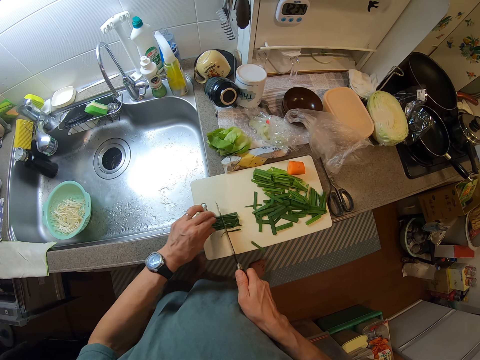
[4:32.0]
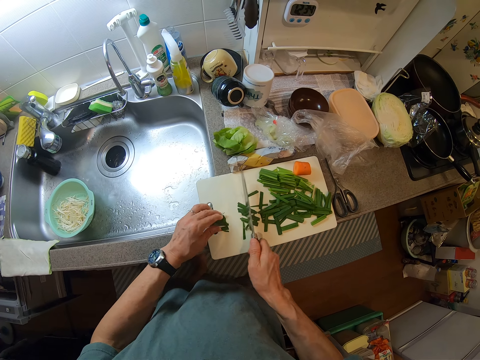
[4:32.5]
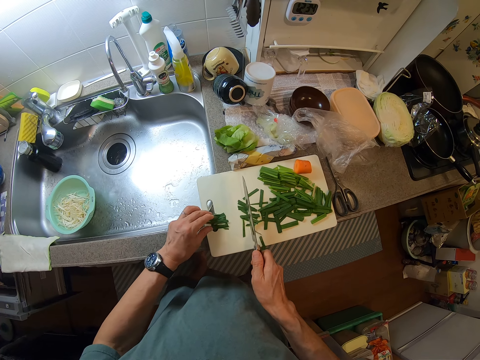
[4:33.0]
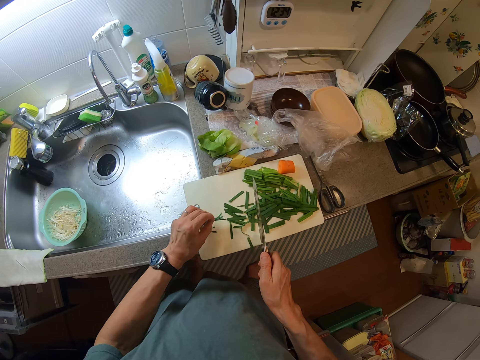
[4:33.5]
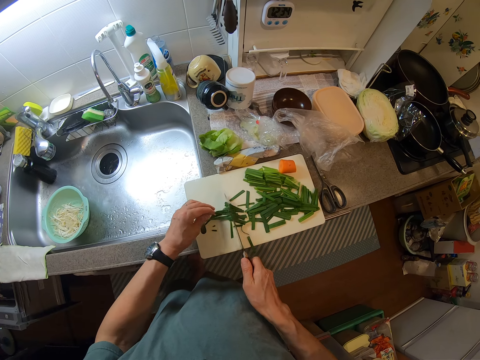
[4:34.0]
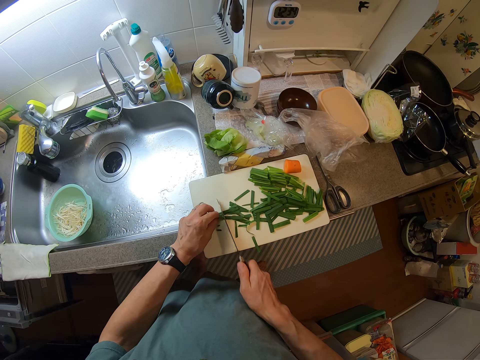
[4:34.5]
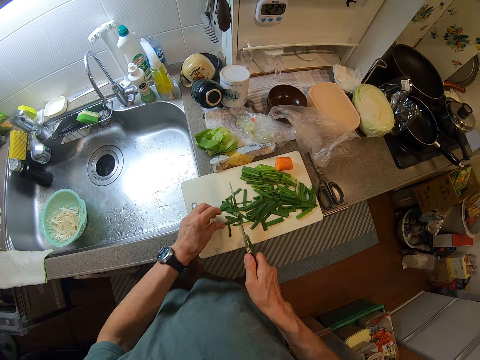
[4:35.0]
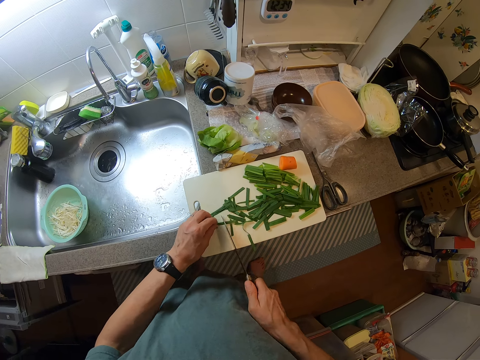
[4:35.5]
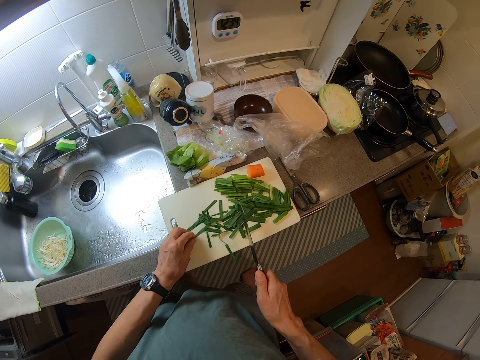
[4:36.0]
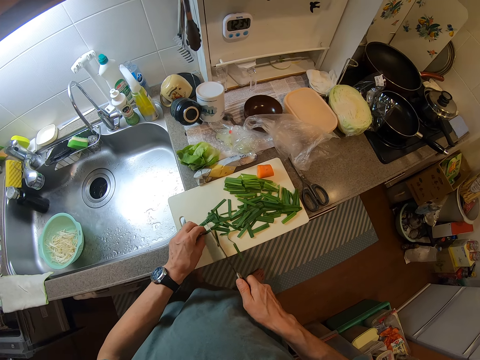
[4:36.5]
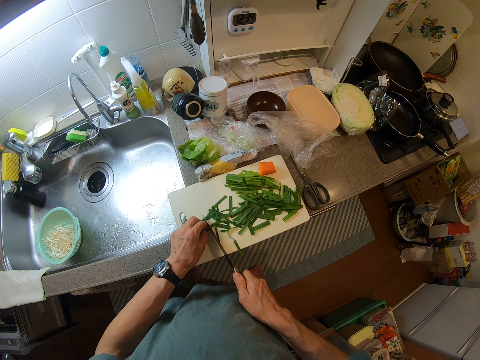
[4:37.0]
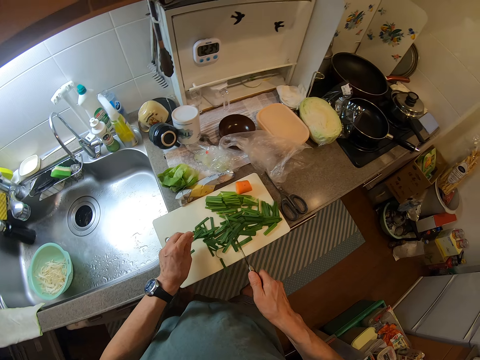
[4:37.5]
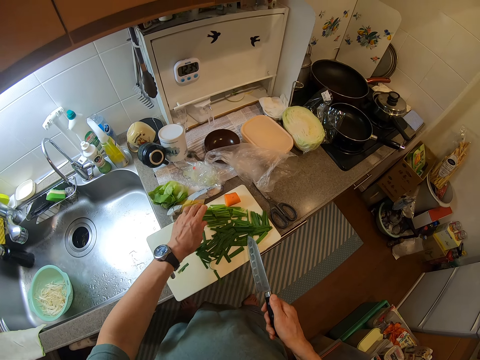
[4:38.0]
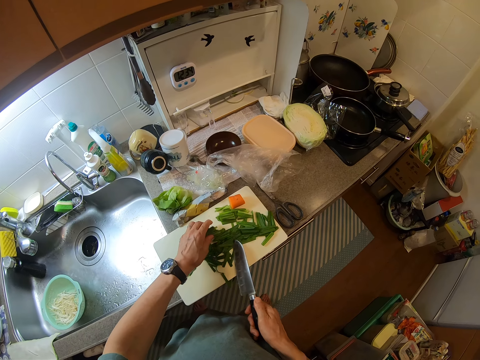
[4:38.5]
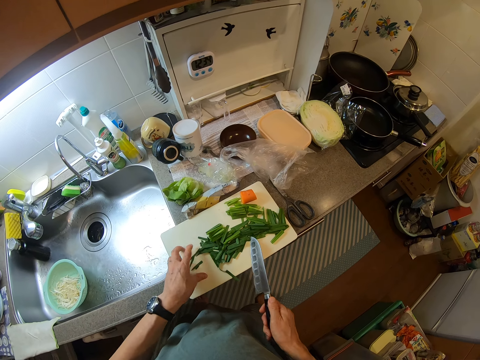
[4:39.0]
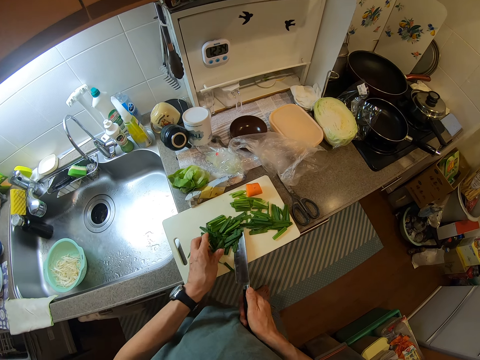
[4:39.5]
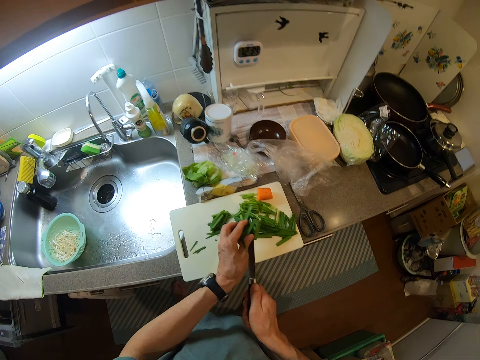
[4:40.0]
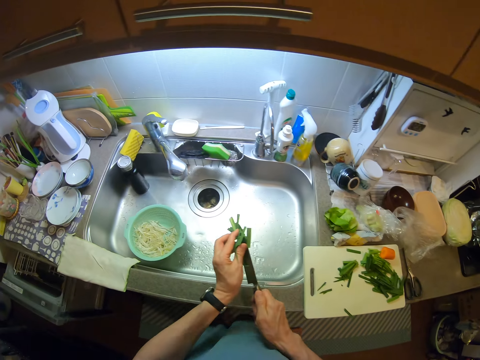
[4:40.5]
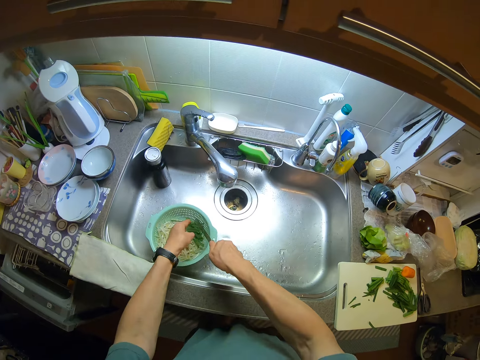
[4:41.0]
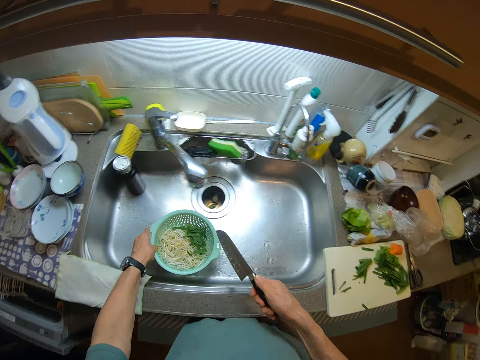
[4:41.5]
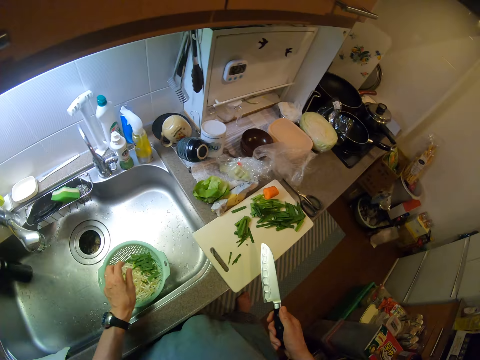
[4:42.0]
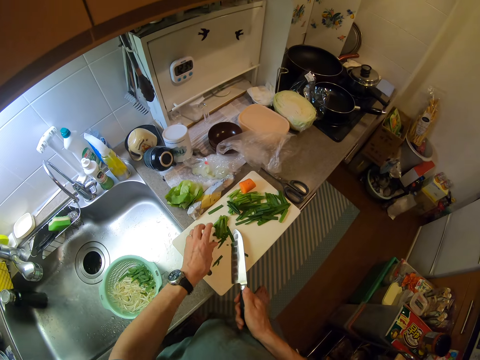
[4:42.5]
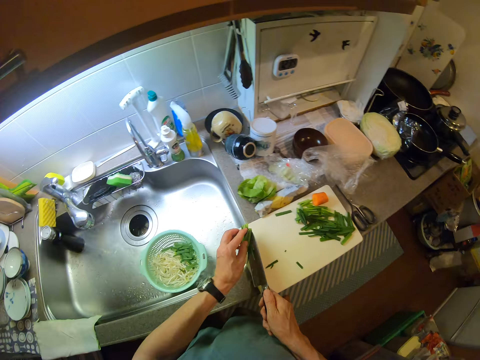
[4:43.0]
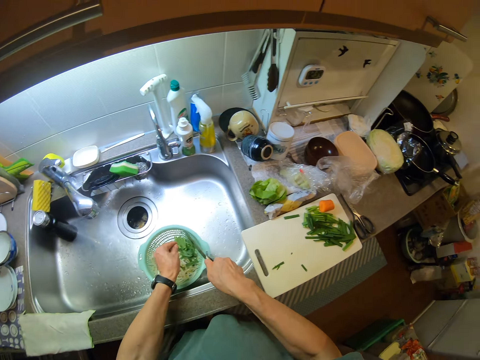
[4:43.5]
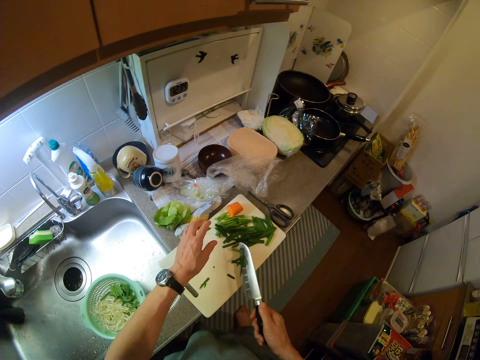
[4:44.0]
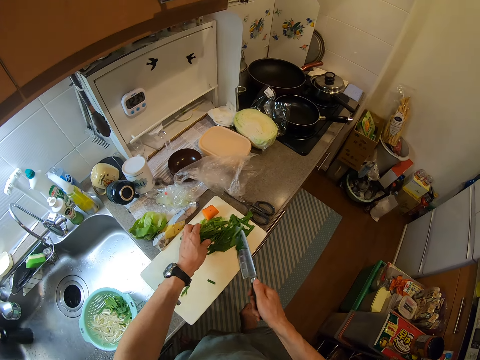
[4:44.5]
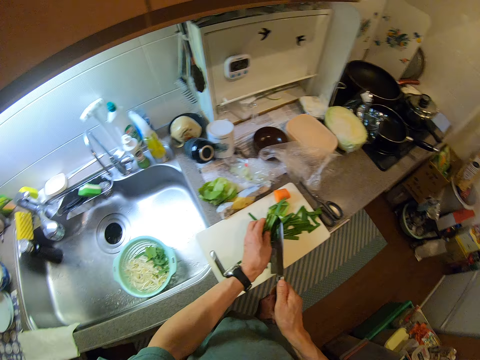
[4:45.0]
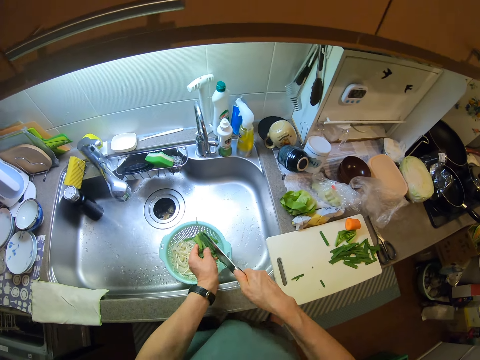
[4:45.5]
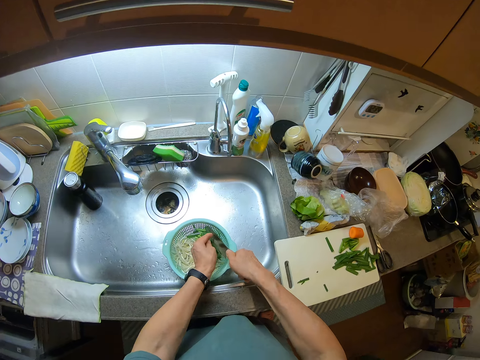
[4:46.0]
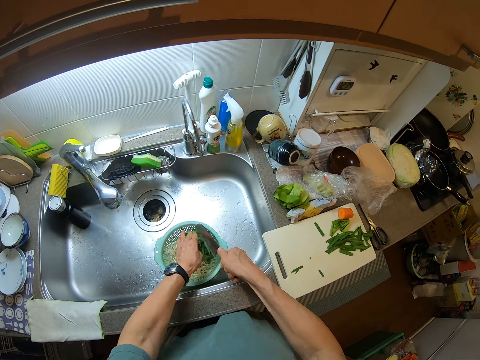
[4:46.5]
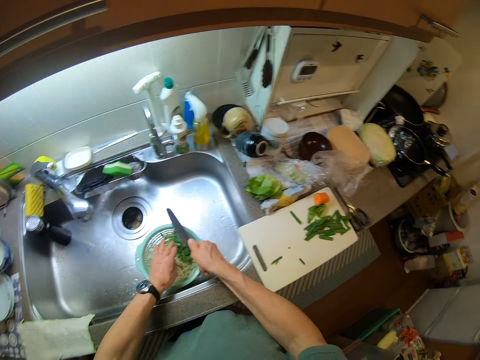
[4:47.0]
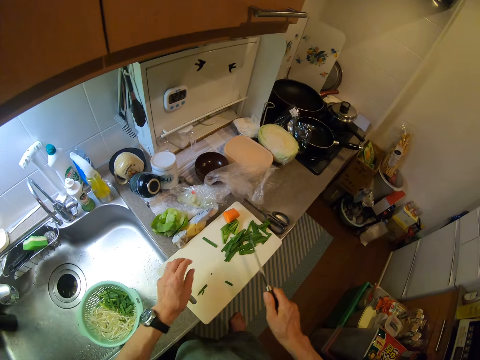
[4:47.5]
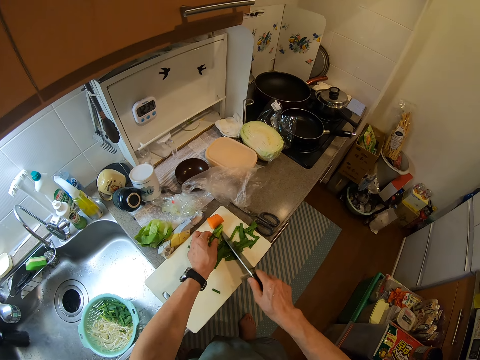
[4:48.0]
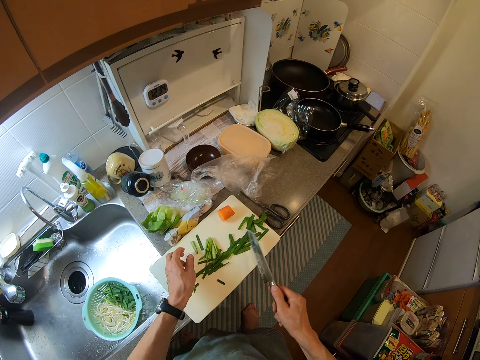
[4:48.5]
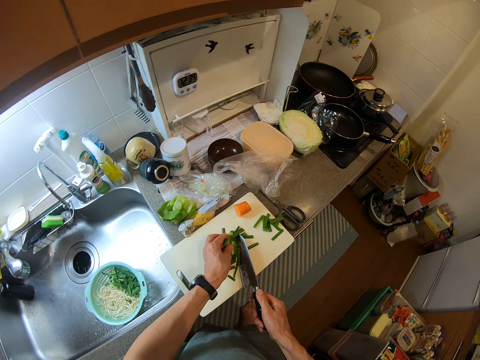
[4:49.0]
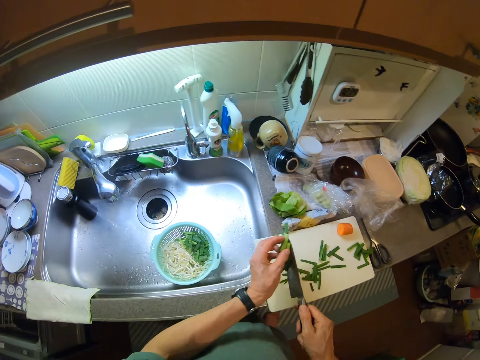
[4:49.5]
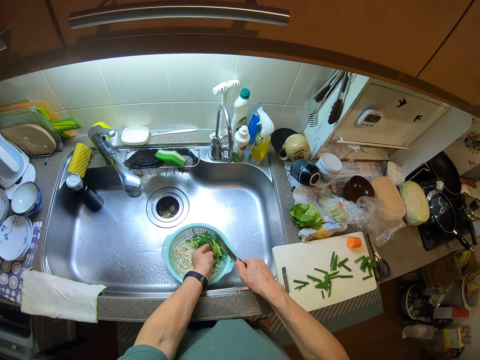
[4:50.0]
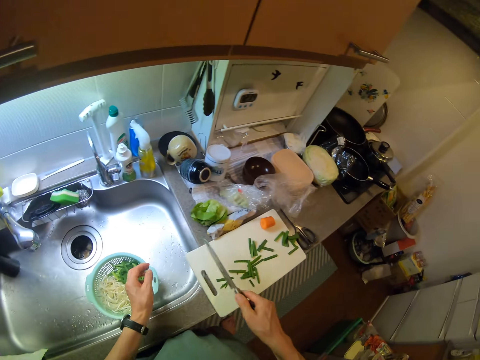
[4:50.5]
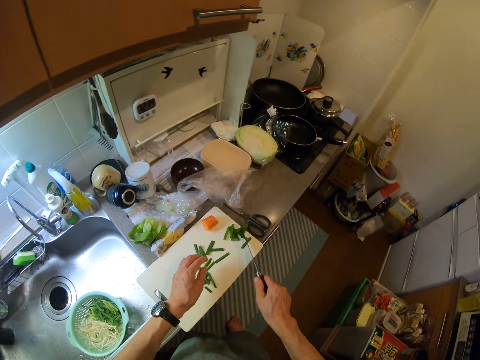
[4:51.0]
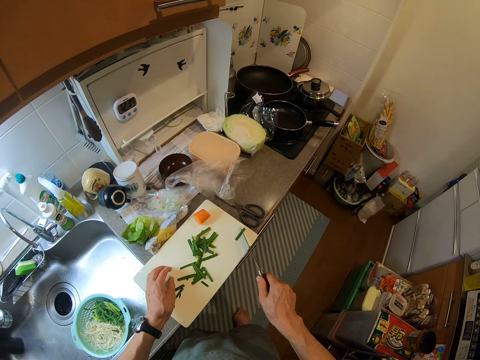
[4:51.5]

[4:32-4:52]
The camera wearer cuts the onion. She cuts the onion again. She packs the cut spring onions from the chopping board into the sieve containing the pasta with the knife. She moves the sieve with her left hand. She packs the cut spring onions from the chopping board into the sieve containing the pasta with the knife. She puts the spring onion in the sieve. She collects the onion. She puts the spring onion in the sieve.

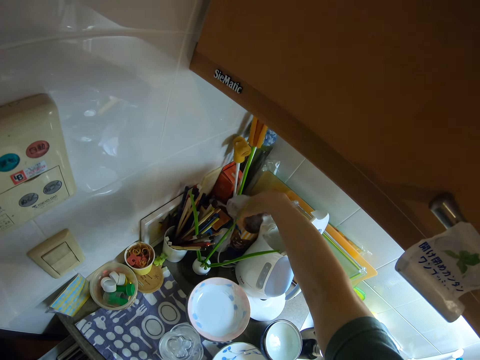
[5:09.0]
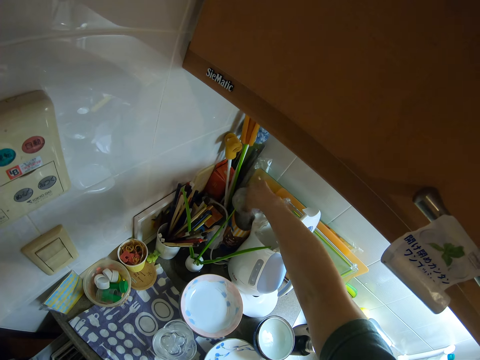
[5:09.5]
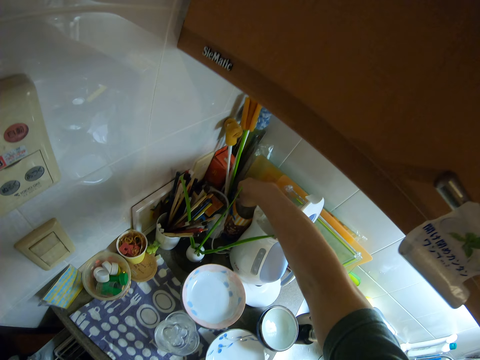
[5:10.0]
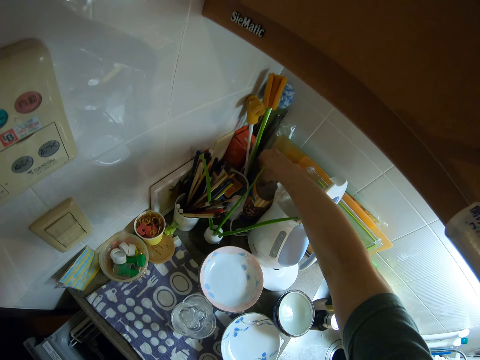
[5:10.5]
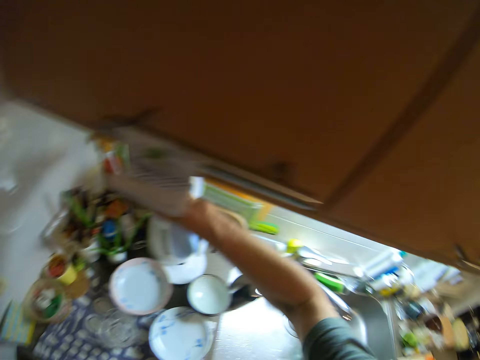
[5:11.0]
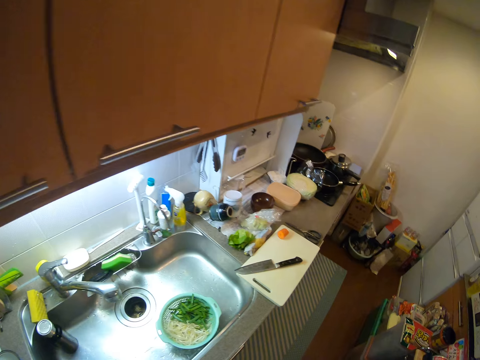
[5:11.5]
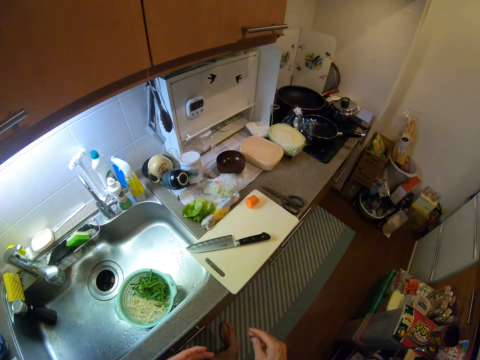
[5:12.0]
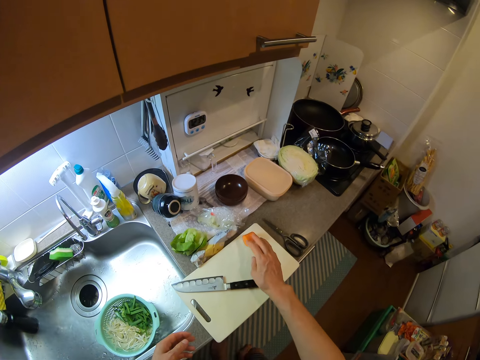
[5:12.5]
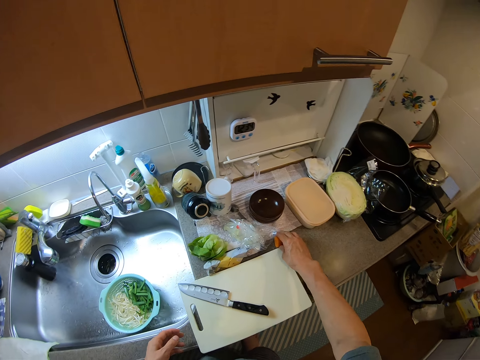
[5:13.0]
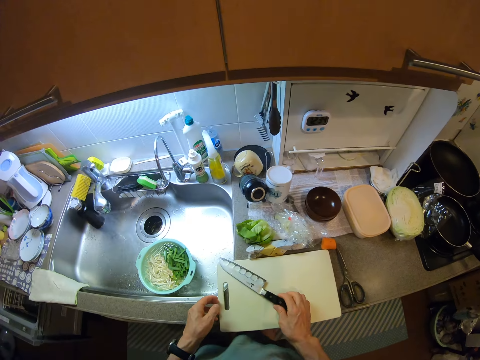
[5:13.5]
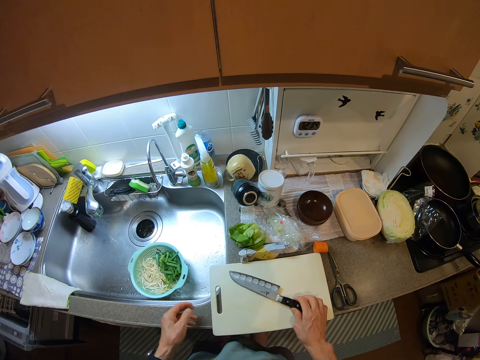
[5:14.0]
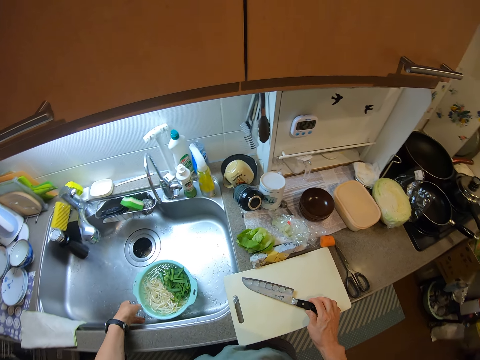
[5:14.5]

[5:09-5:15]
The camera wearer moves back towards the kitchen slab. She picks up a cut carrot from the chopping board with her right hand and drops the cut carrot on the kitchen slab. She moves the knife on the chopping board with her right hand.
